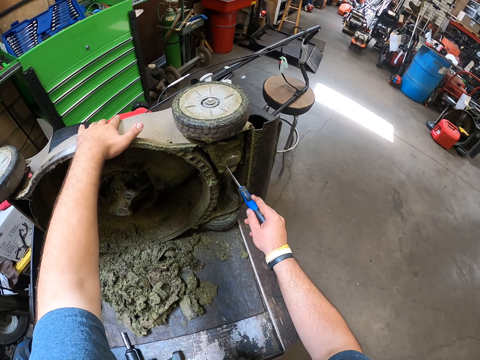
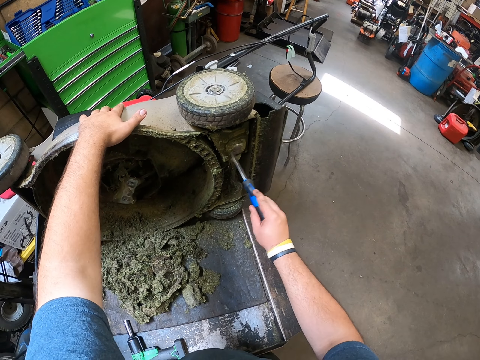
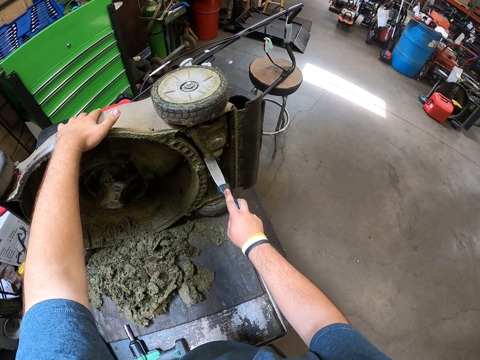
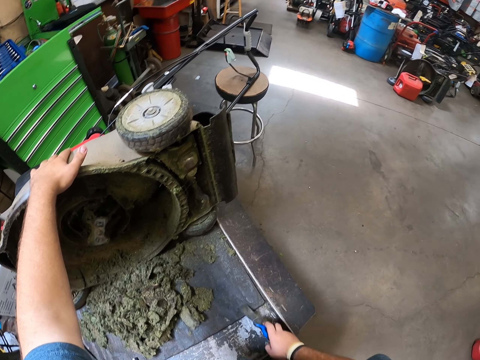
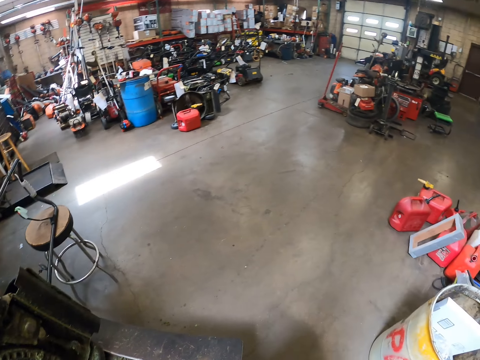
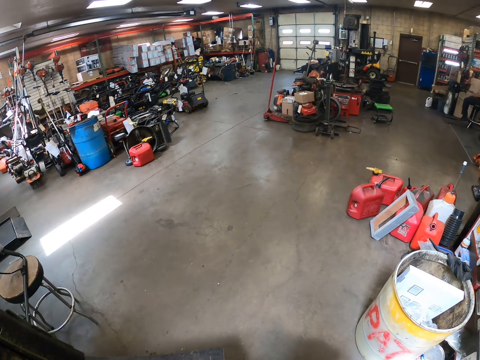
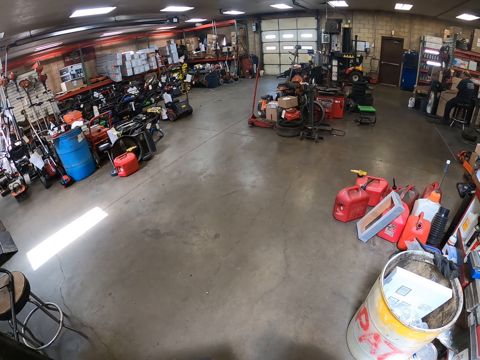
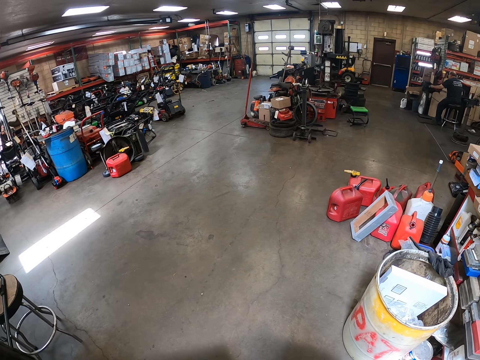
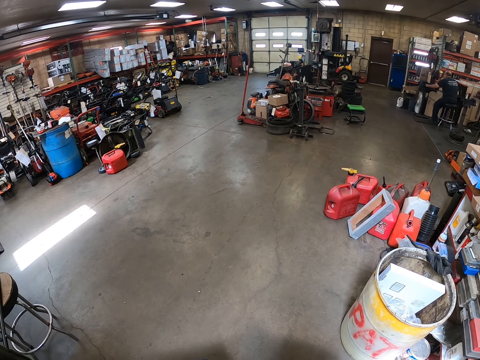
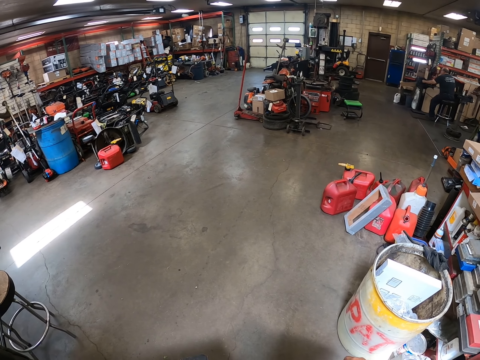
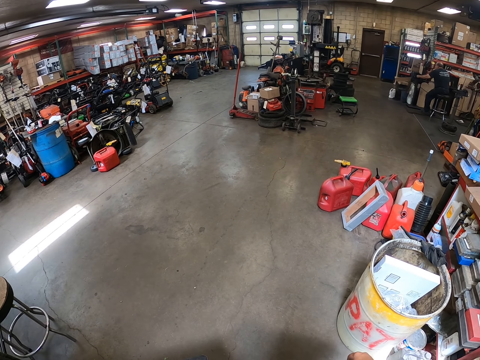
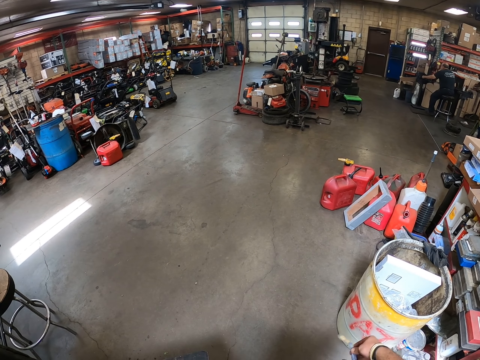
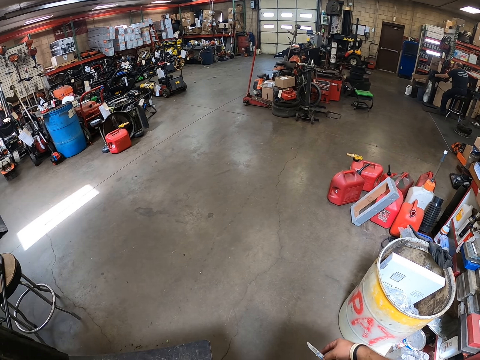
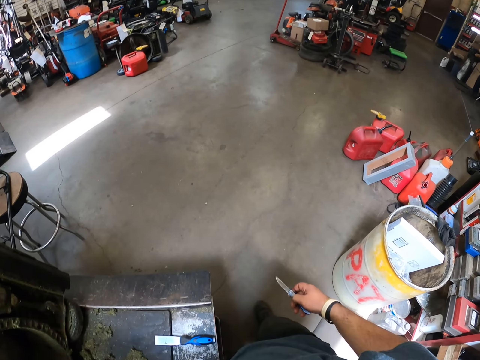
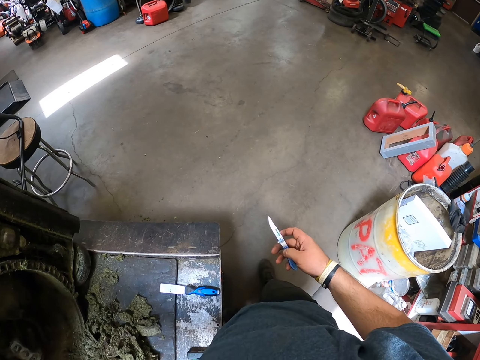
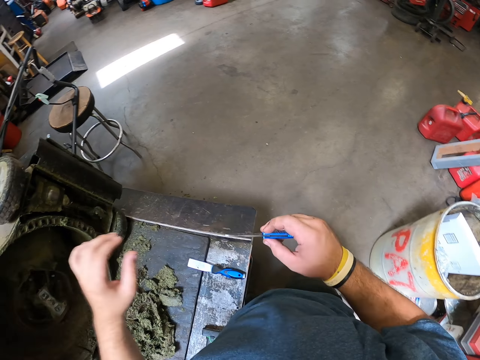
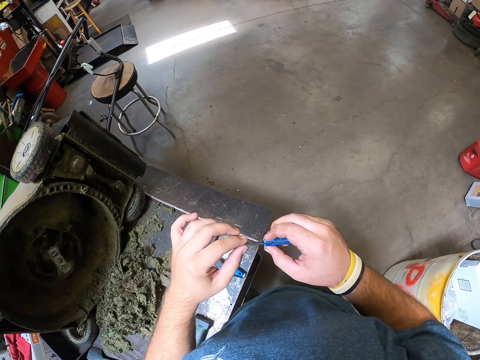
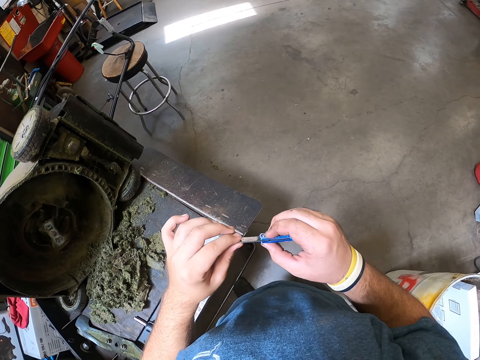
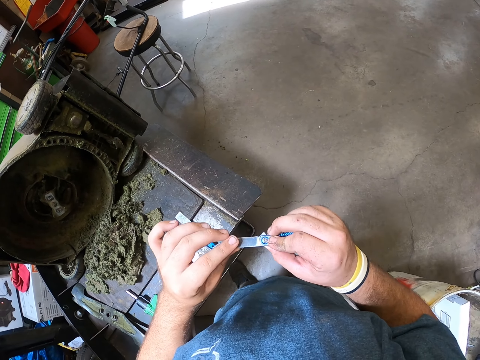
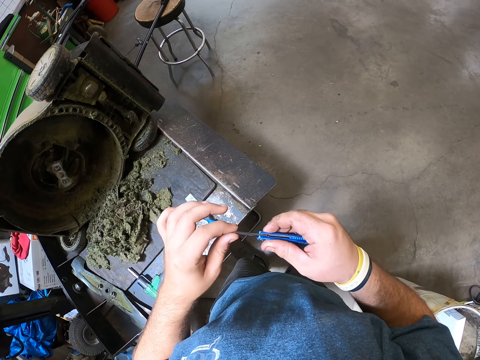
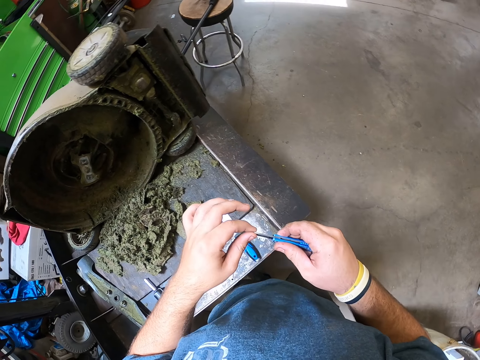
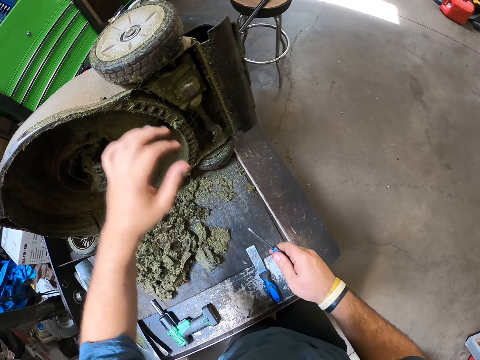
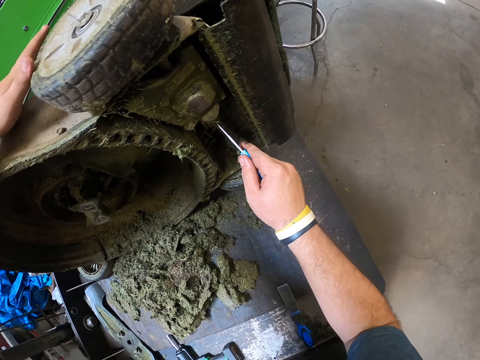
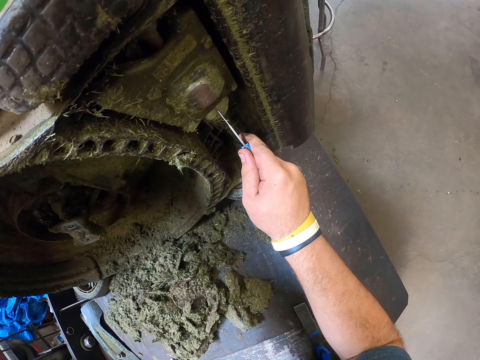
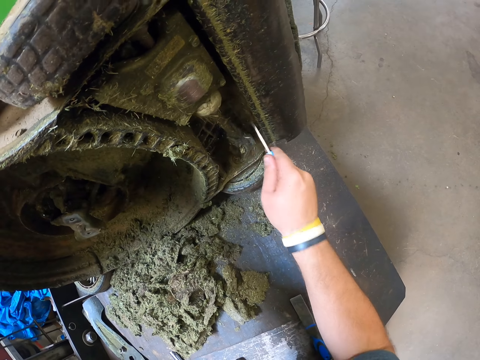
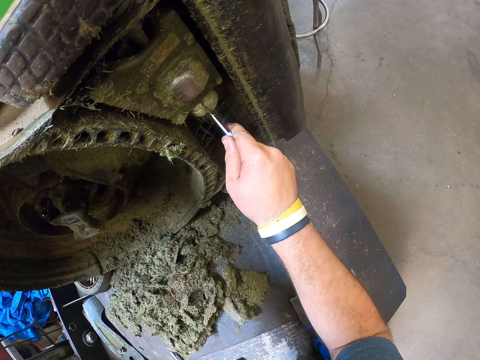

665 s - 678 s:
The camera wearer holds the lawn mower. They look around. They hold the knife with the right hand. They hold the knife with both hands. They are looking on a penknife.

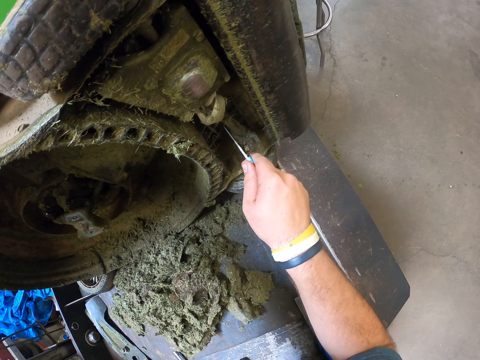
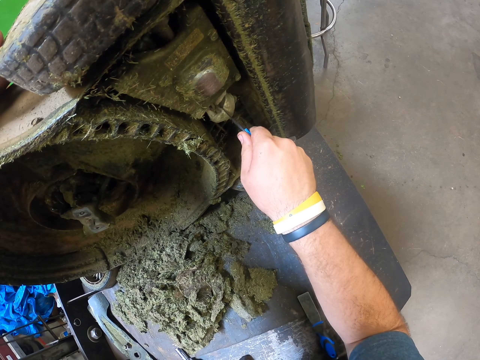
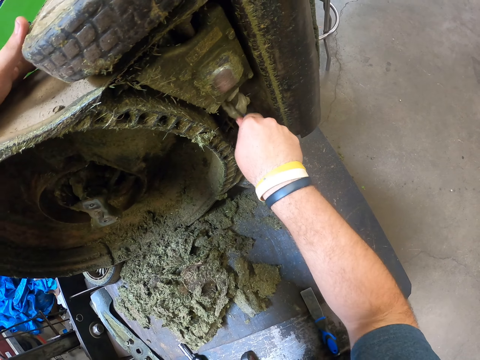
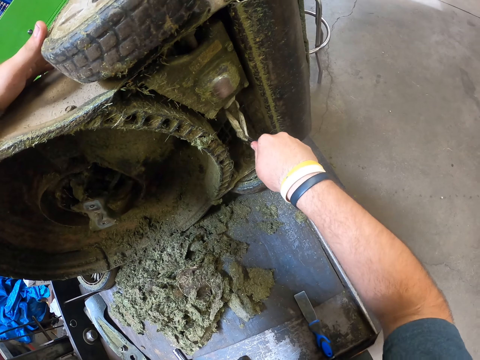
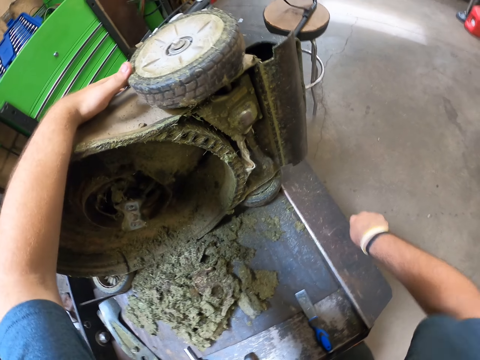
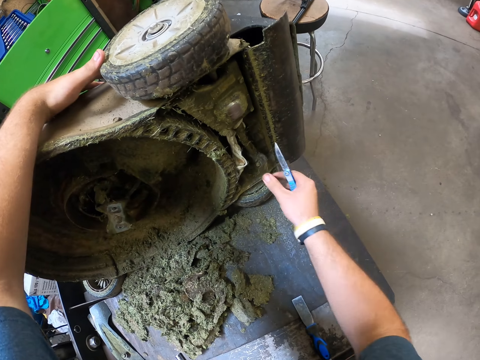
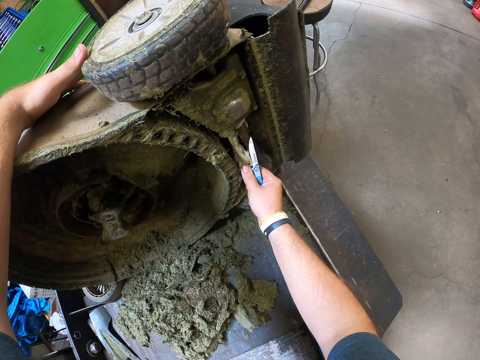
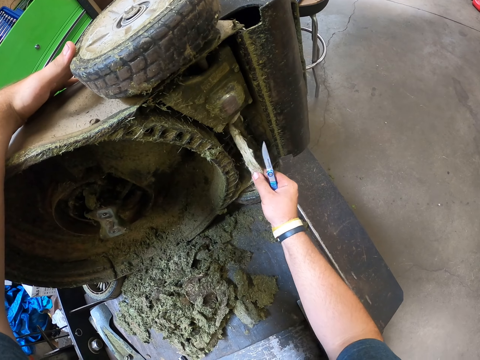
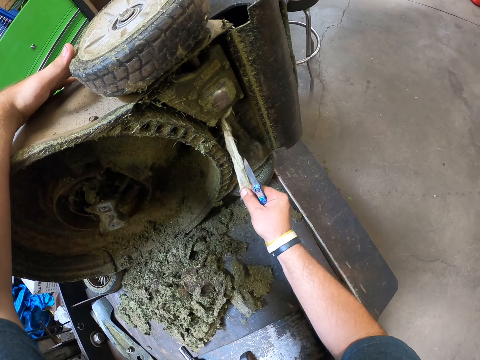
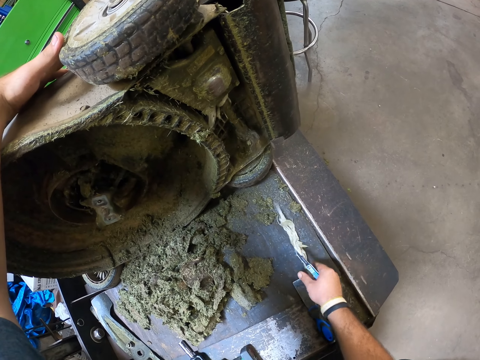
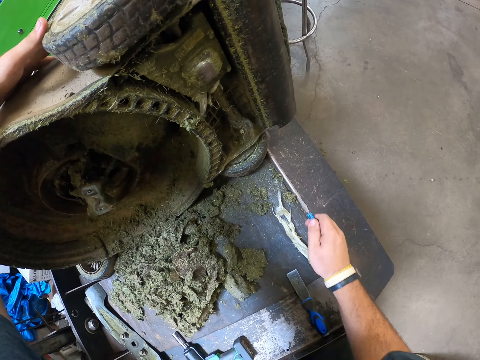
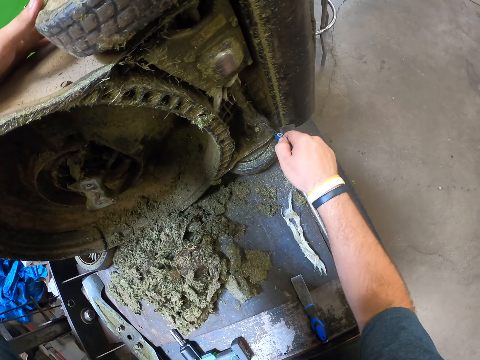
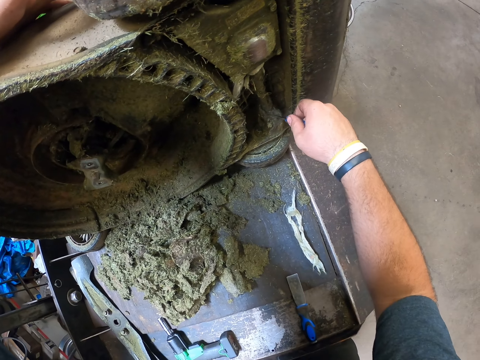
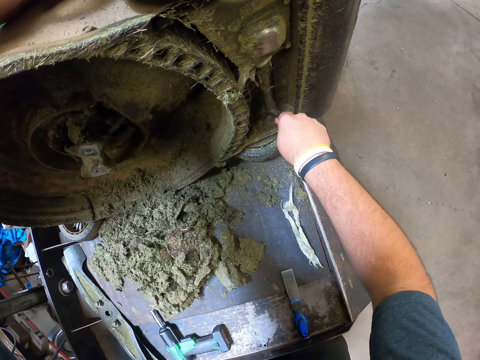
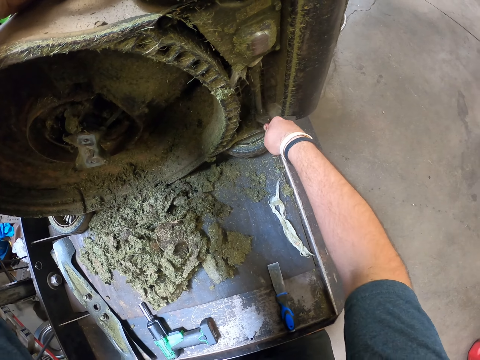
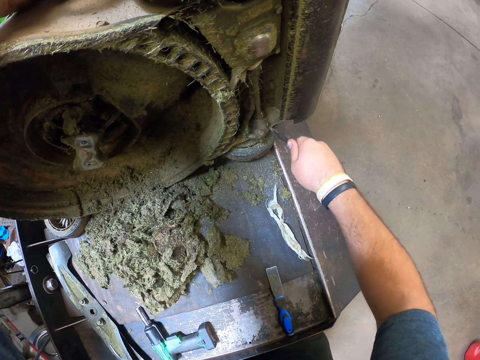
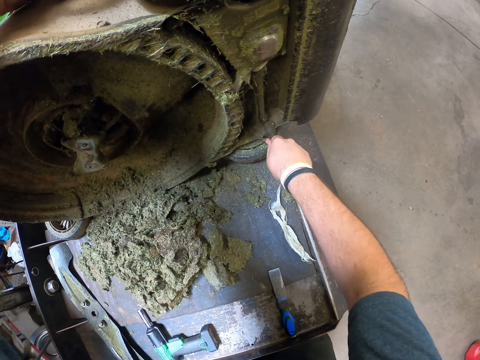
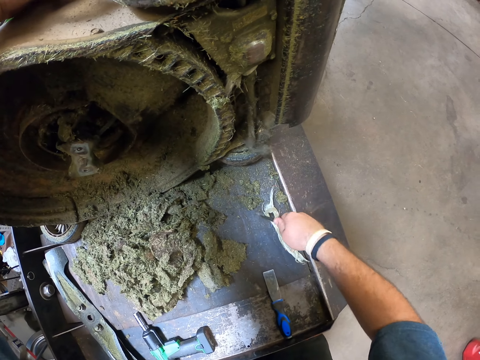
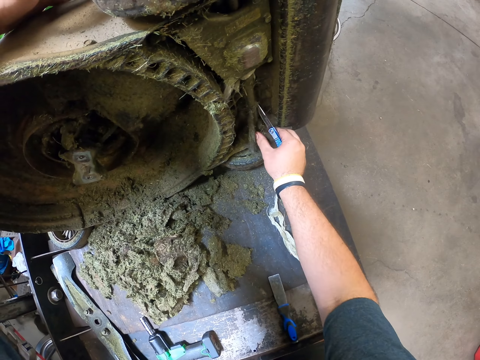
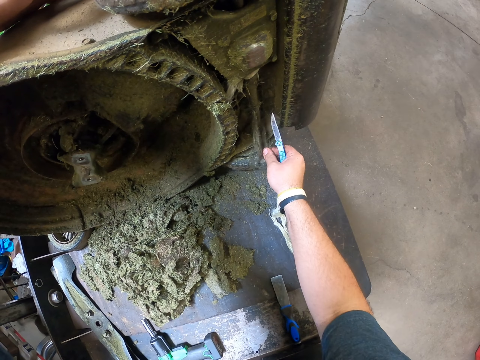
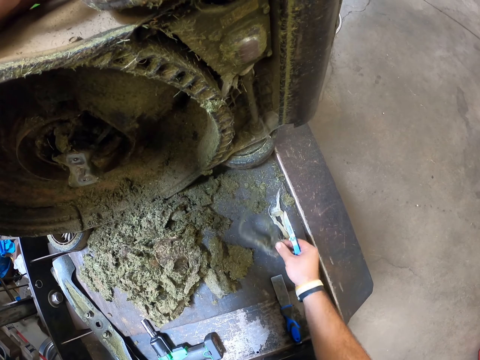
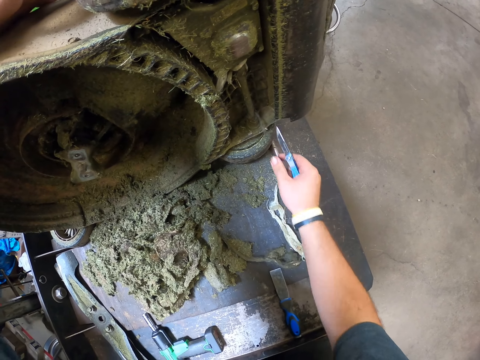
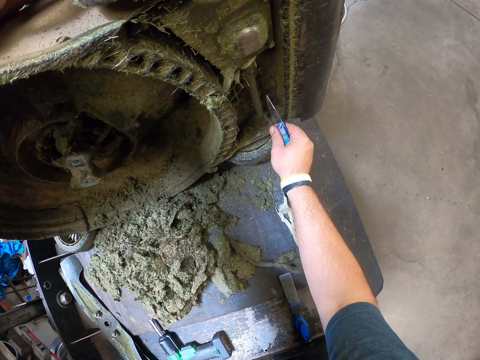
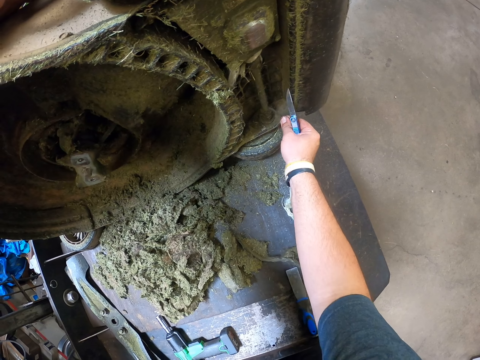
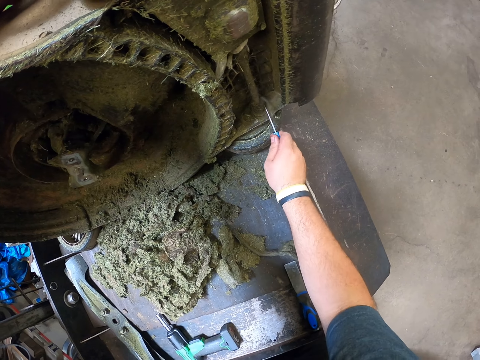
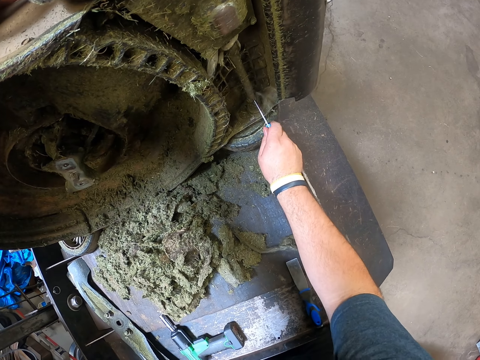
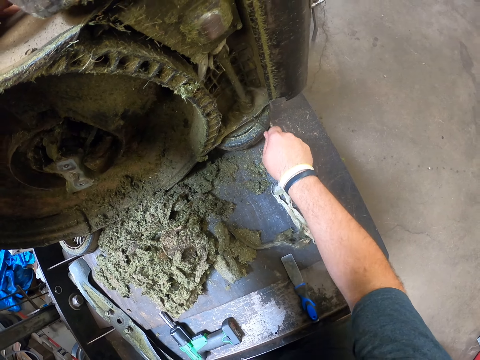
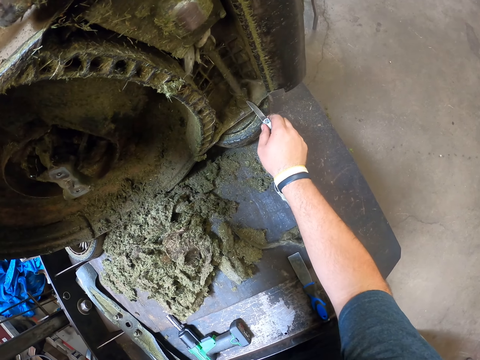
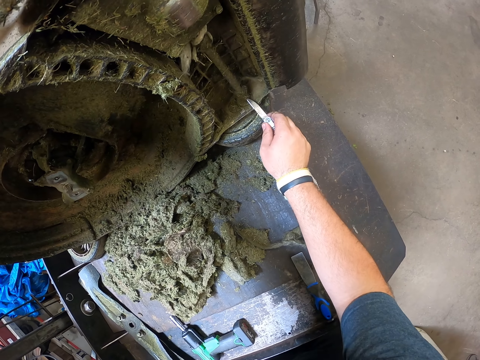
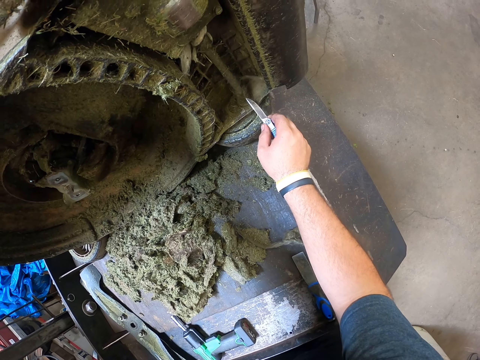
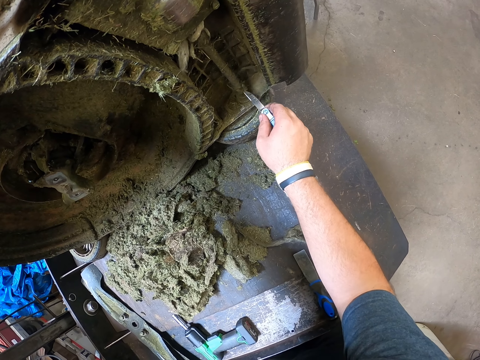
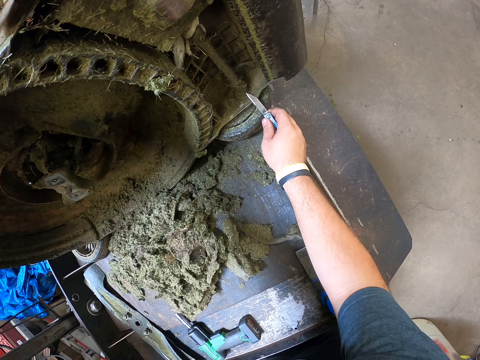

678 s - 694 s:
The camera wearer is cutting a piece of clothing or rope.
